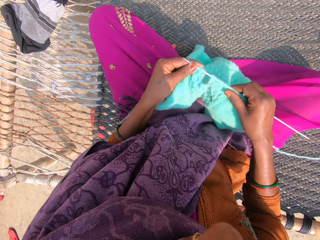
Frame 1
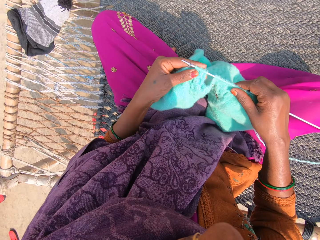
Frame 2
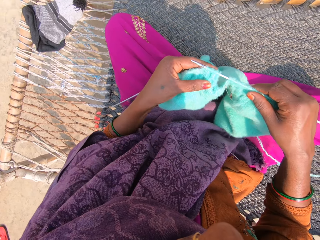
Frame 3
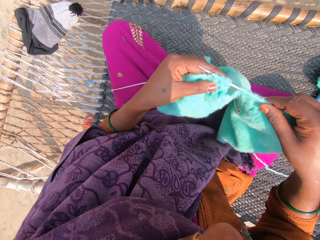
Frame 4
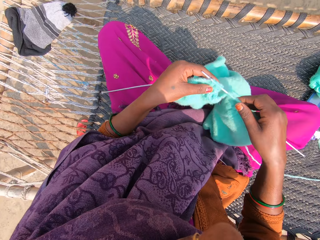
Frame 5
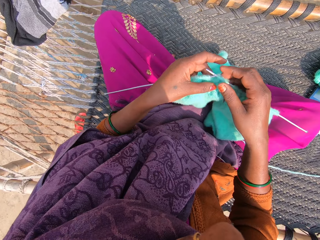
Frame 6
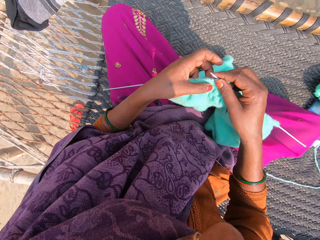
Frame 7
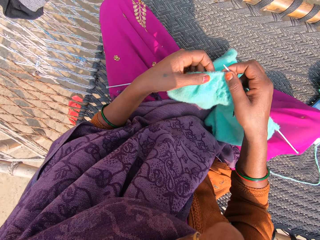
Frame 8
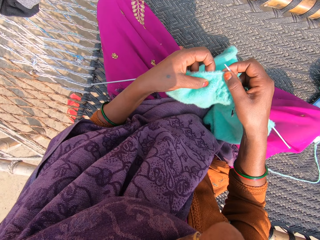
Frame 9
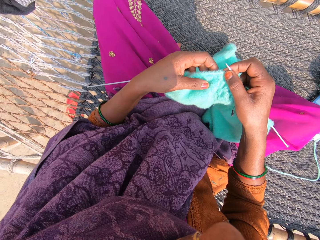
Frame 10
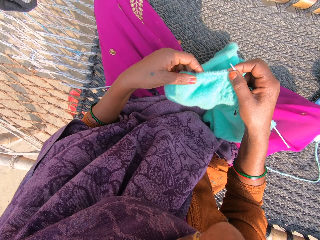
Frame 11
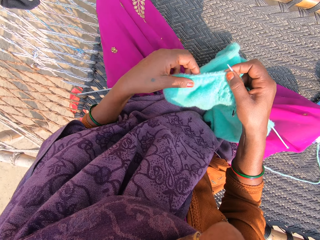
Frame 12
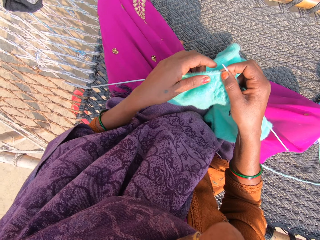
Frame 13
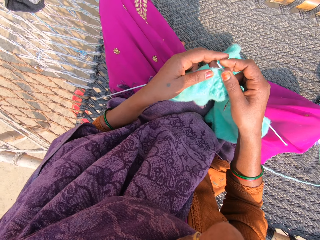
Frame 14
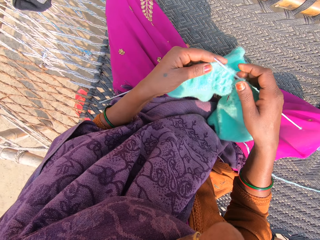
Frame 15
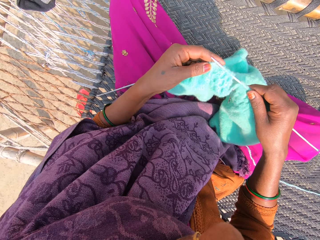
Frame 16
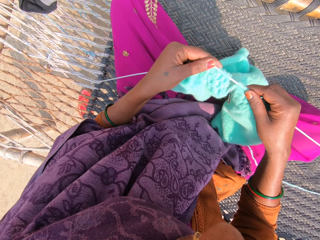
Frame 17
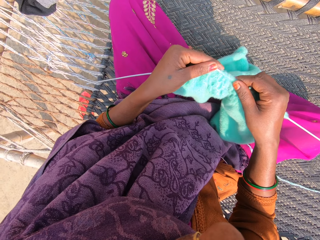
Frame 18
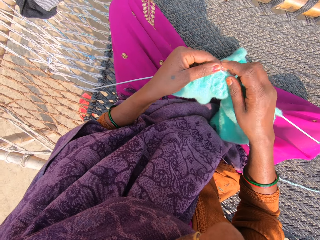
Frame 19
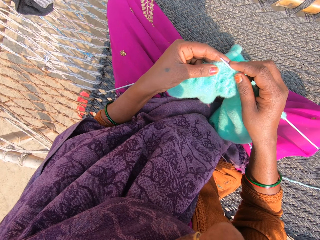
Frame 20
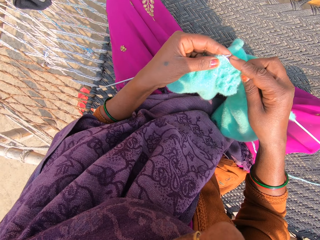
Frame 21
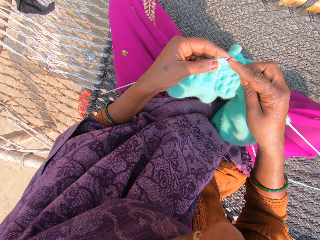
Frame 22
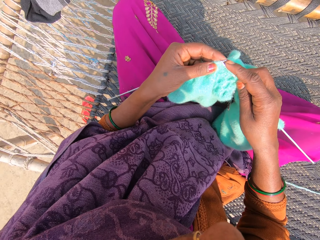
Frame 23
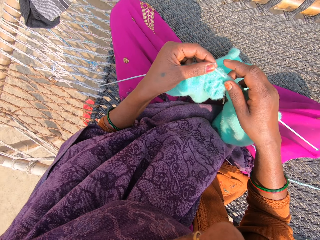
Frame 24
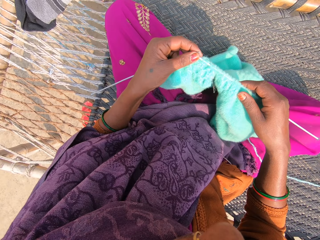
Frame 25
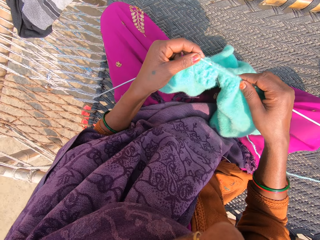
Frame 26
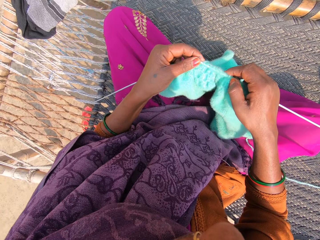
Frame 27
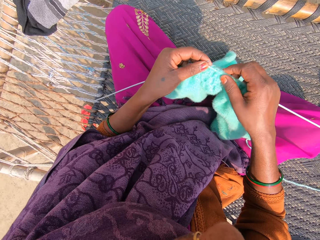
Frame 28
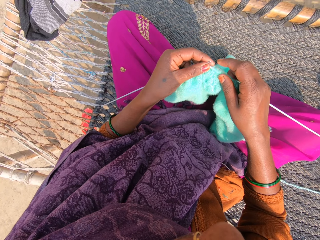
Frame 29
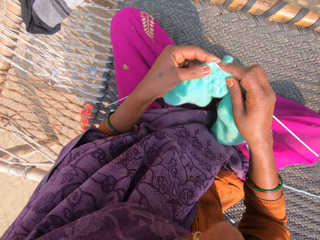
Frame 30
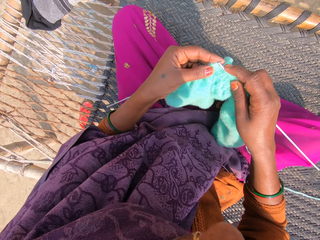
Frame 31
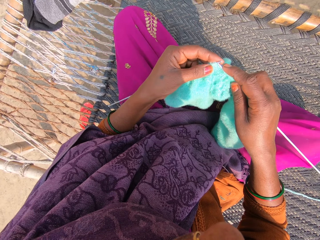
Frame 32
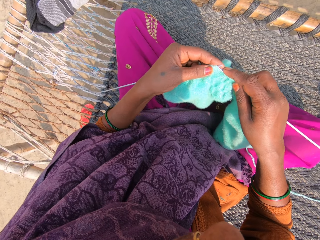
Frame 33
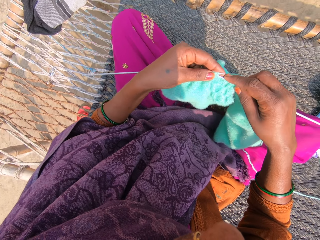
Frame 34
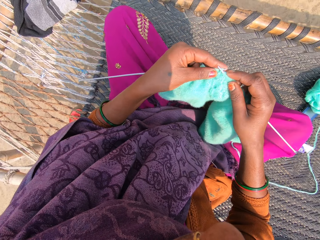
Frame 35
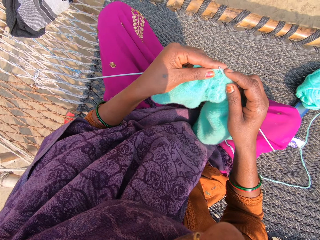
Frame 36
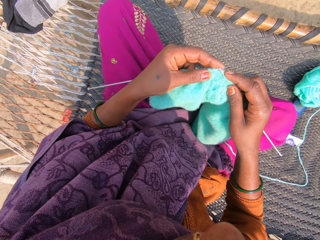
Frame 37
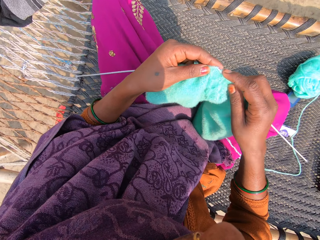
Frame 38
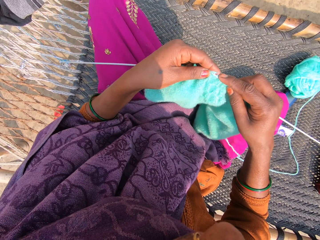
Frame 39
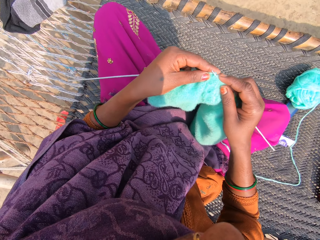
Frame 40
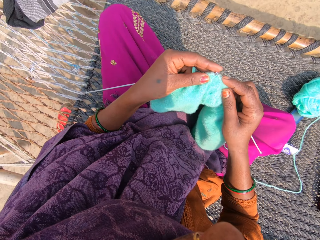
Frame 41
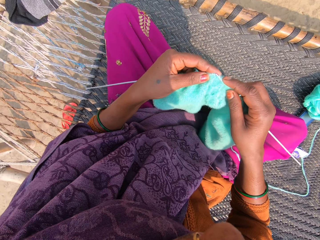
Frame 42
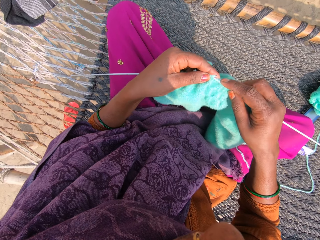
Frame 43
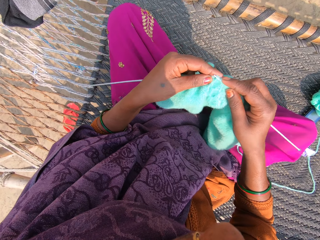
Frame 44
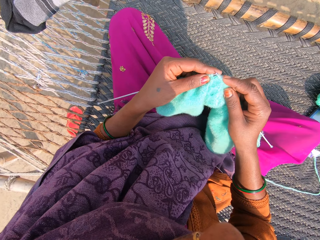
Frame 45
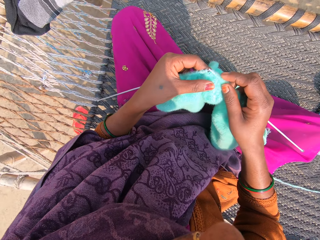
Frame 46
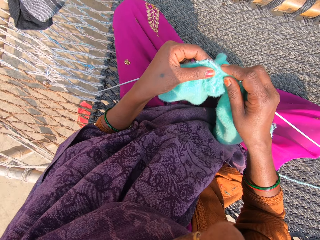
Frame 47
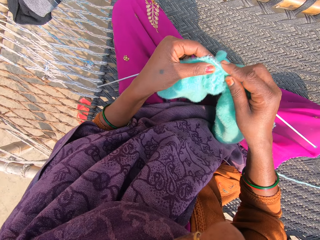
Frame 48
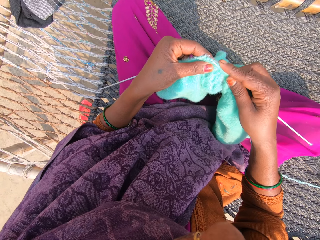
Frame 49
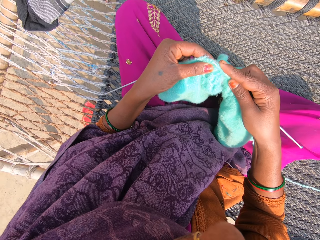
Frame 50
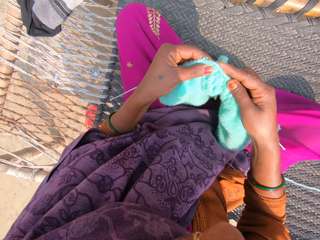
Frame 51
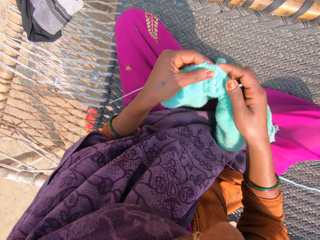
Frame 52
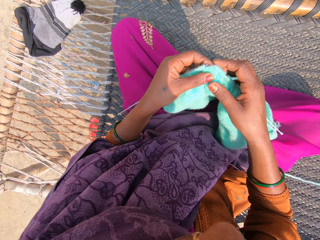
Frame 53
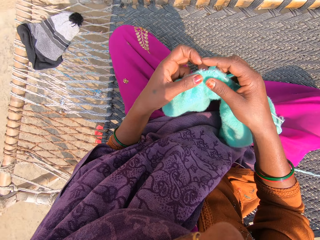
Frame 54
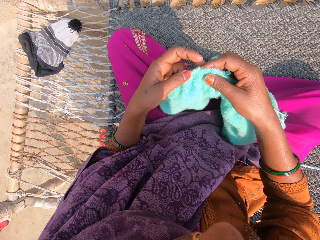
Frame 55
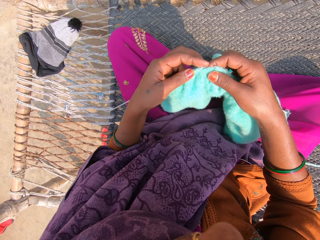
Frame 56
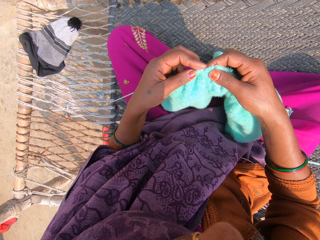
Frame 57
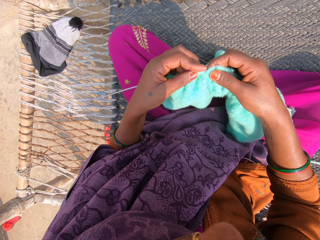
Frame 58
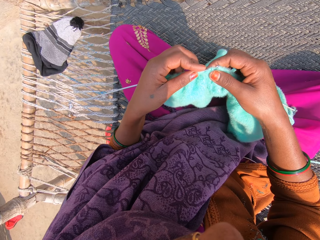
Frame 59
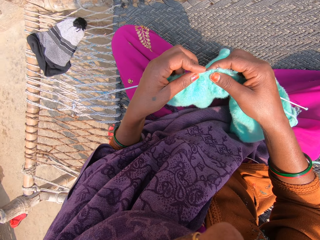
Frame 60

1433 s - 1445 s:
The camera wearer lifts the towel or fabric. They drop the towel. They touch the needle. They sort the towel on the knitting pins. They touch the fabric. They move the fabric. They touch the needle. They knit the towel with the knitting pins and wool. They move the fabric.

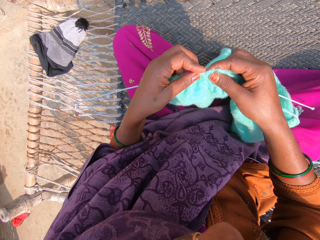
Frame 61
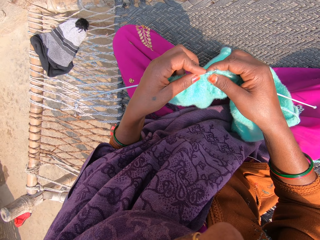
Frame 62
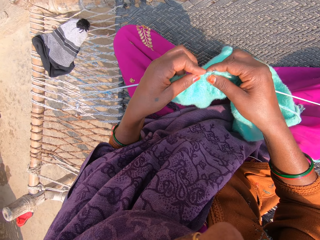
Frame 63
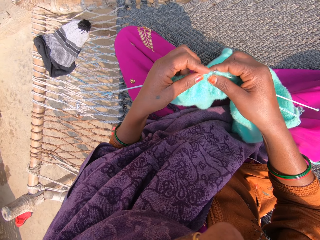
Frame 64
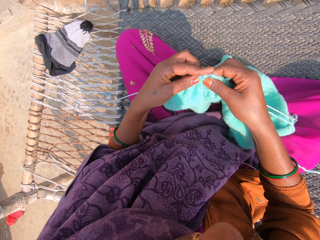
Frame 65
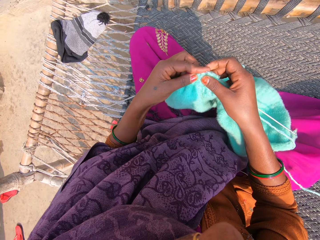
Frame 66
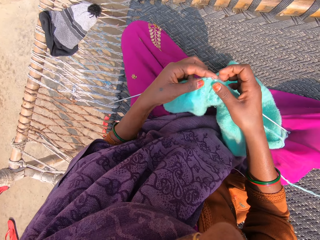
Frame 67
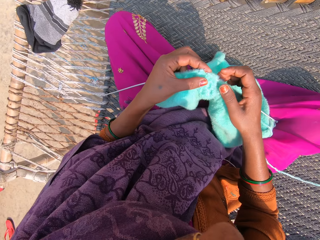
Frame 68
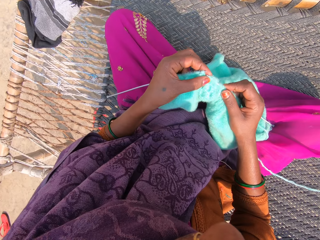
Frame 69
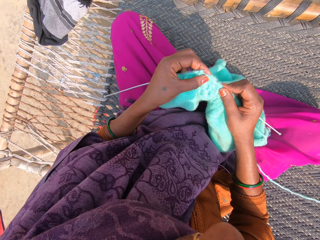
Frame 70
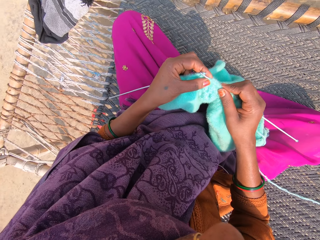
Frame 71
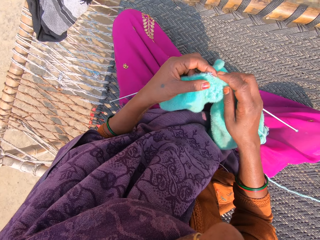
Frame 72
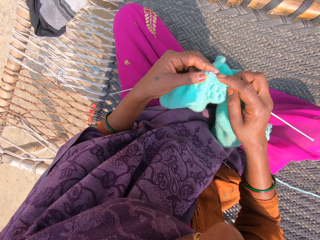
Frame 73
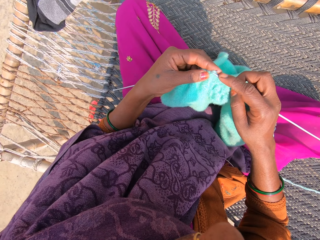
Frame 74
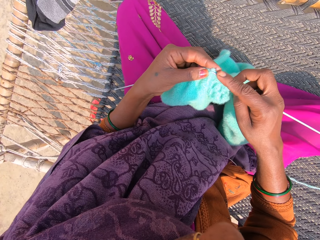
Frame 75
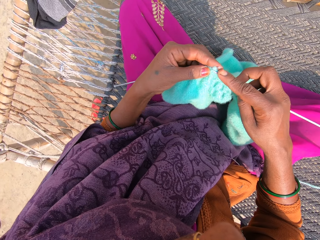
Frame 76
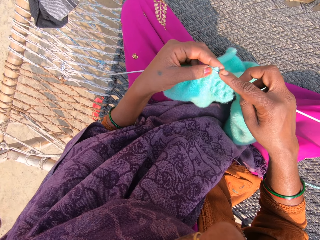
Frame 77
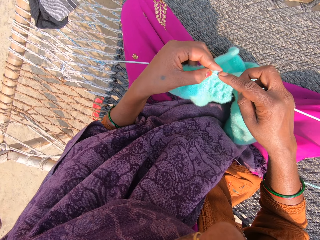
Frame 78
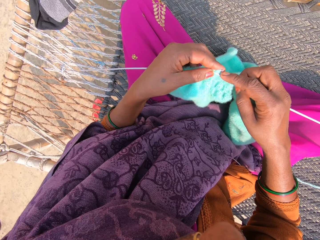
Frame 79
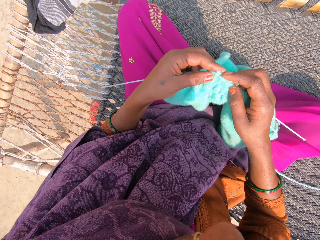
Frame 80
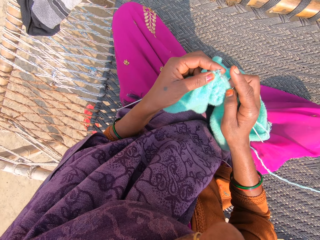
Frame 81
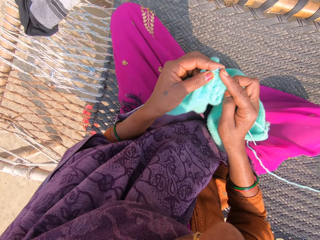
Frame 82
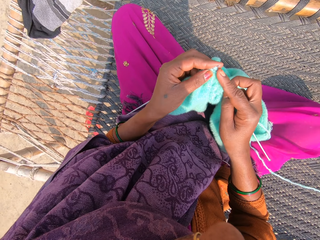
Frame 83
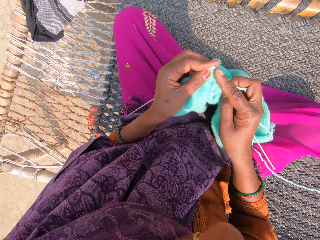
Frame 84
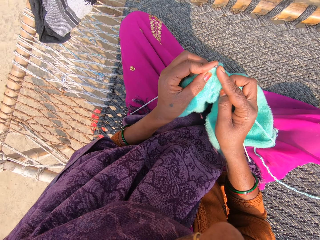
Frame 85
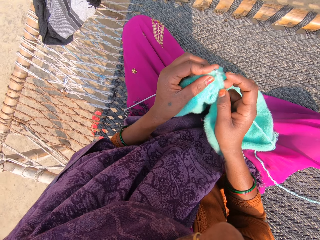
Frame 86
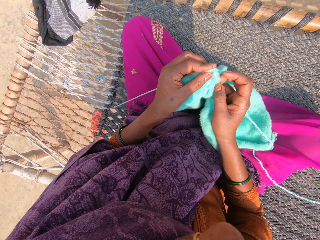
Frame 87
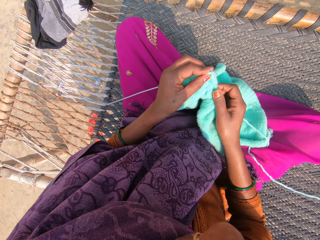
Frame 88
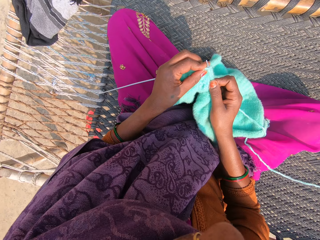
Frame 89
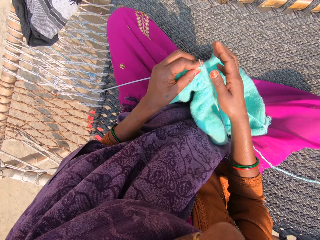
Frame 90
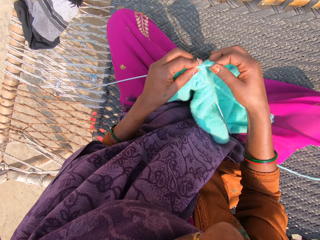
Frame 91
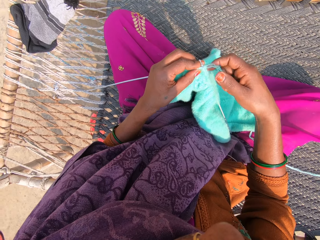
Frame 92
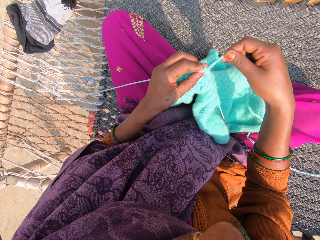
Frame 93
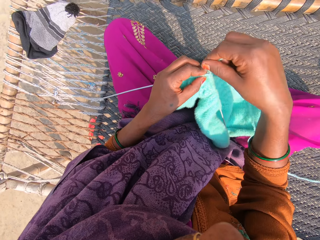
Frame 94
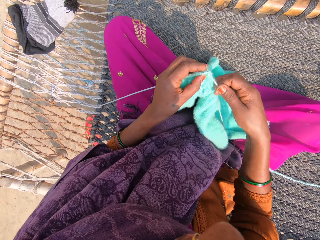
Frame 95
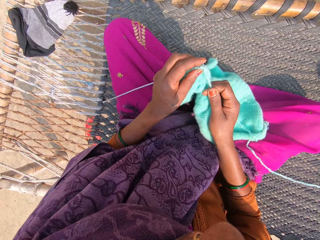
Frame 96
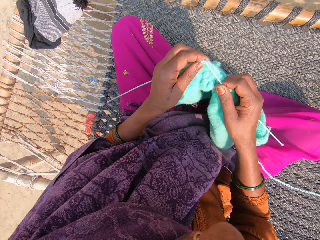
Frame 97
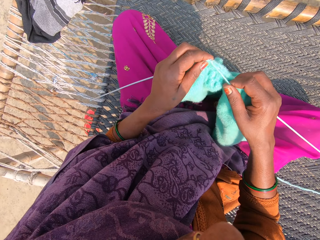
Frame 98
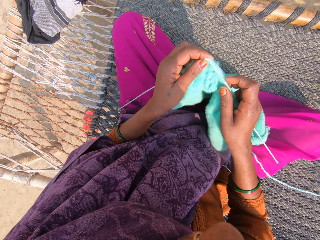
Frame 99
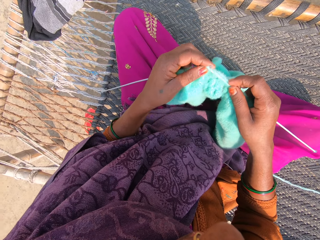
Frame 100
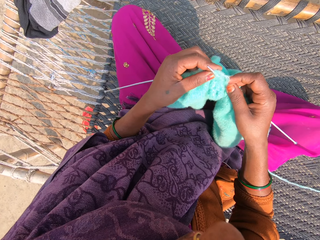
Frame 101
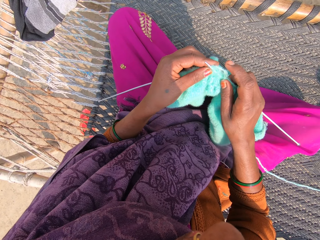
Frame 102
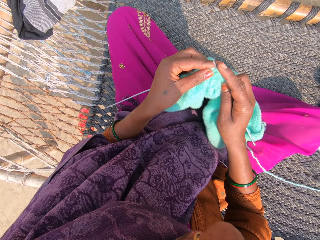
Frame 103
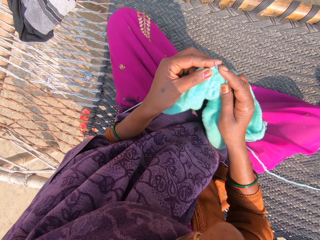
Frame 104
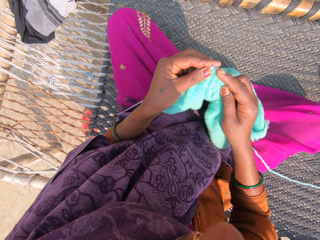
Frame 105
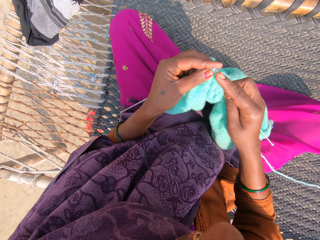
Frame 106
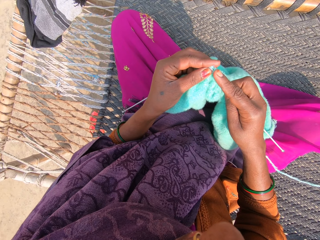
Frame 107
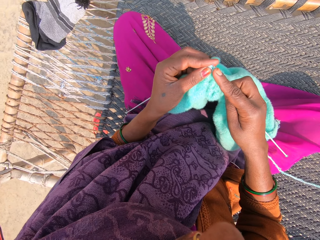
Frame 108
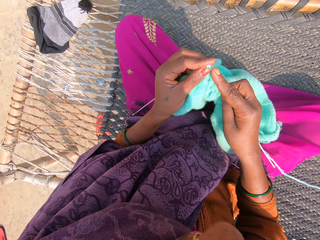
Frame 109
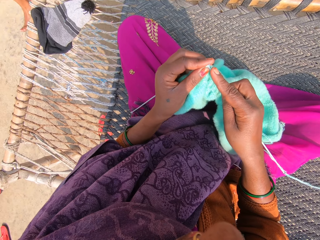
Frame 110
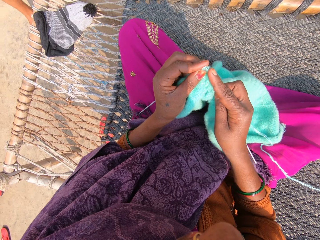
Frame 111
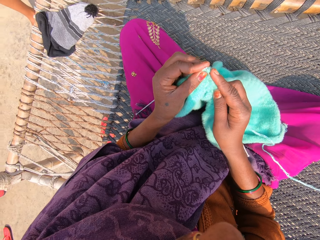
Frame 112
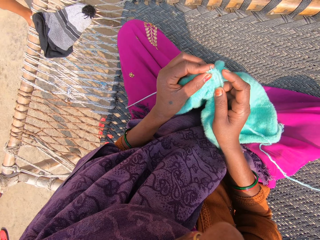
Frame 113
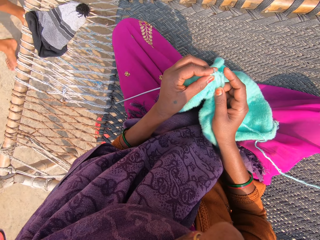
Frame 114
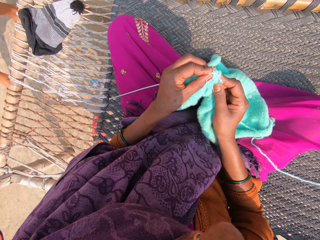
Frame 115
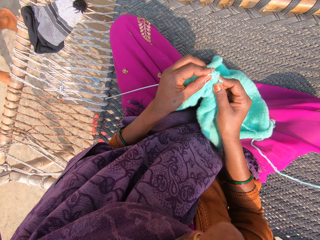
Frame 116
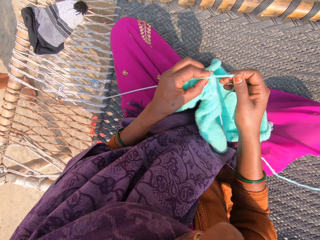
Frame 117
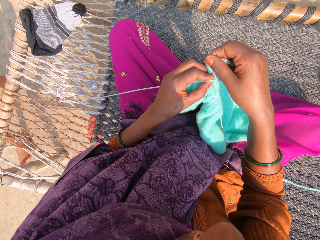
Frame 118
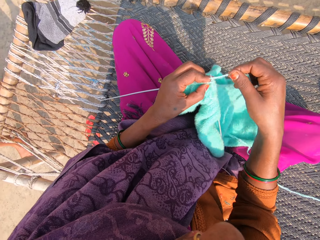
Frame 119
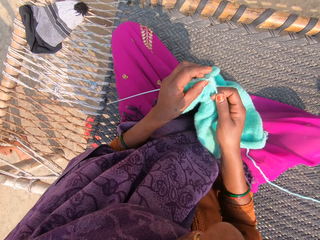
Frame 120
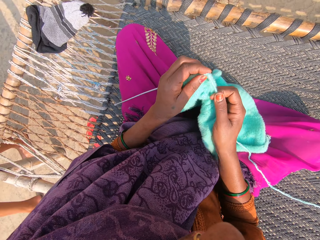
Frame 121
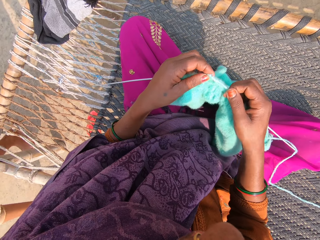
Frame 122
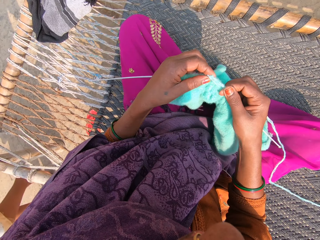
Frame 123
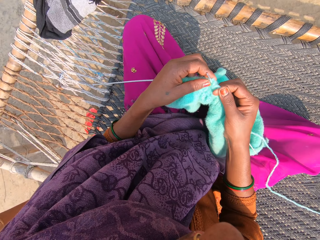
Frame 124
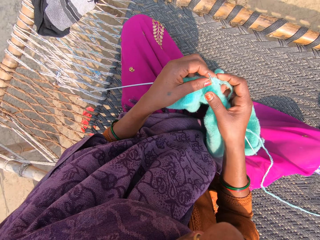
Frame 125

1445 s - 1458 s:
The camera wearer rolls the thread on the needle. They knit the fabric. A lady walks around and converses. The camera wearer converses with a child. They roll the thread on the needle. They knit the fabric.
